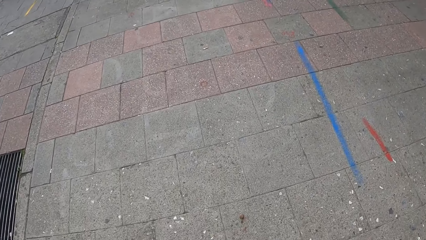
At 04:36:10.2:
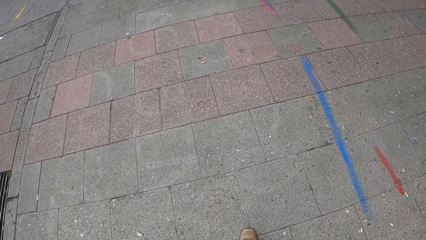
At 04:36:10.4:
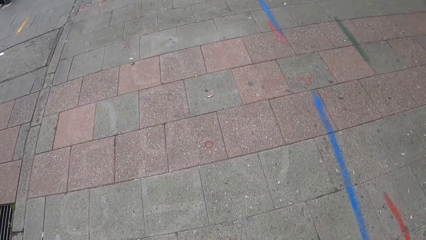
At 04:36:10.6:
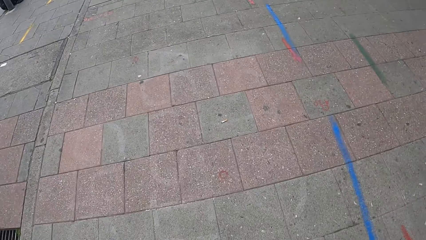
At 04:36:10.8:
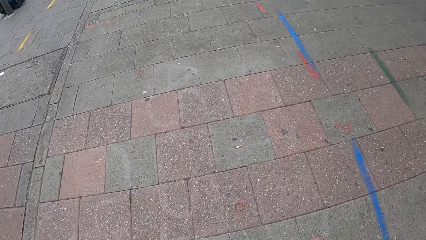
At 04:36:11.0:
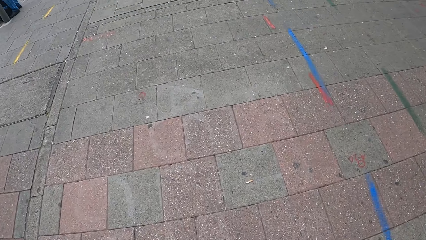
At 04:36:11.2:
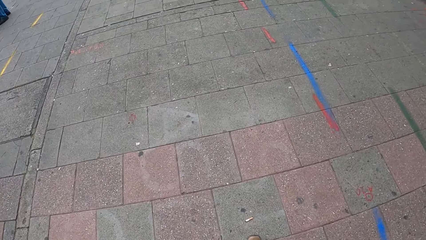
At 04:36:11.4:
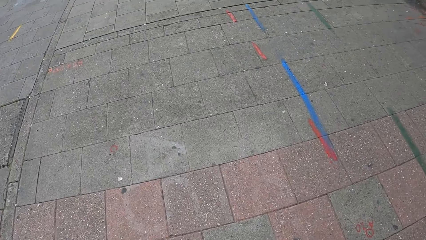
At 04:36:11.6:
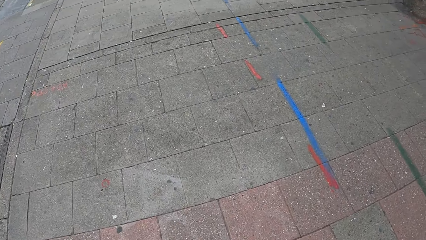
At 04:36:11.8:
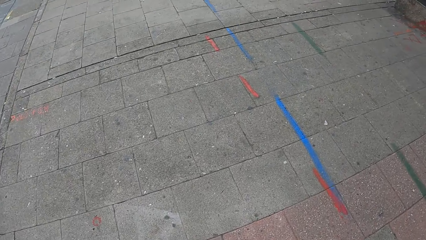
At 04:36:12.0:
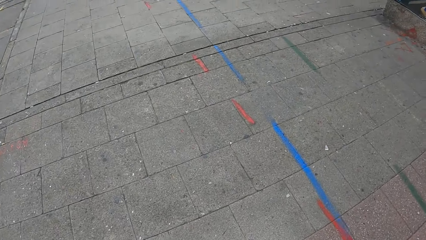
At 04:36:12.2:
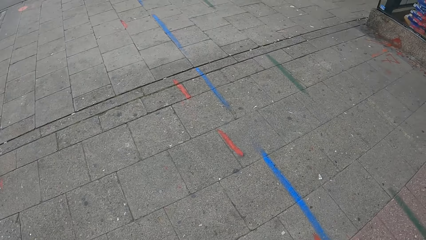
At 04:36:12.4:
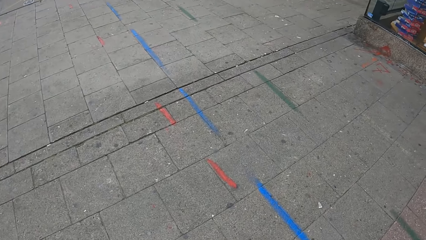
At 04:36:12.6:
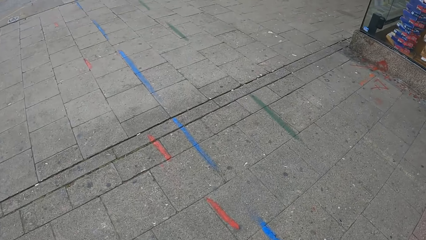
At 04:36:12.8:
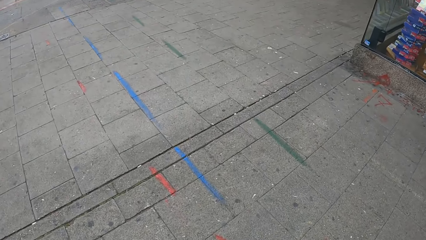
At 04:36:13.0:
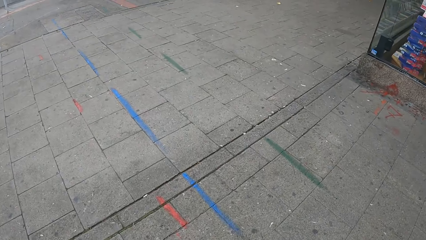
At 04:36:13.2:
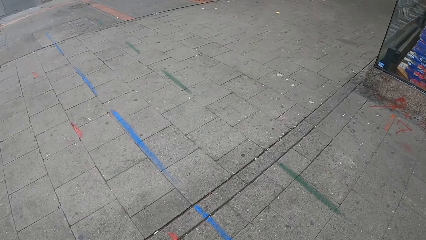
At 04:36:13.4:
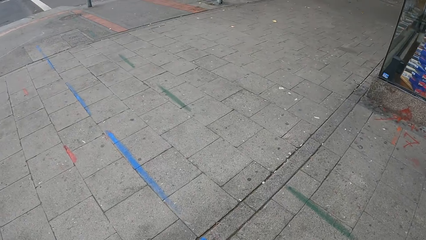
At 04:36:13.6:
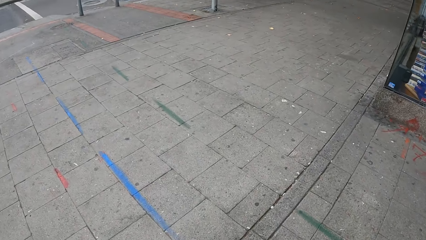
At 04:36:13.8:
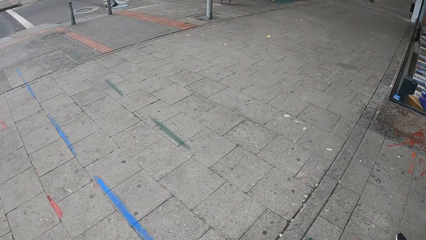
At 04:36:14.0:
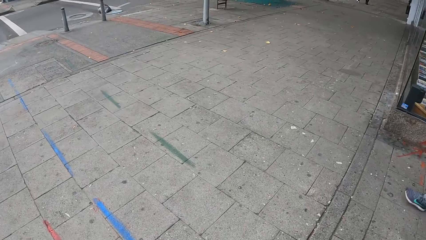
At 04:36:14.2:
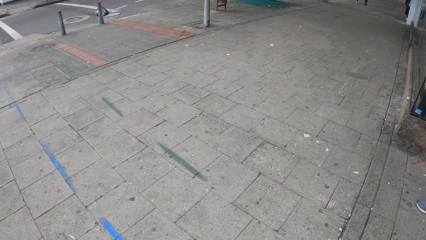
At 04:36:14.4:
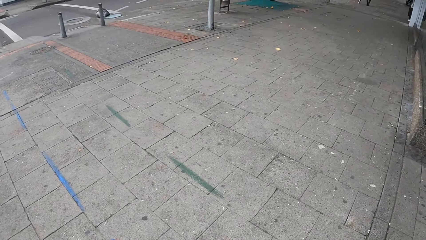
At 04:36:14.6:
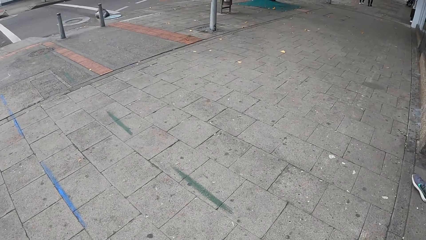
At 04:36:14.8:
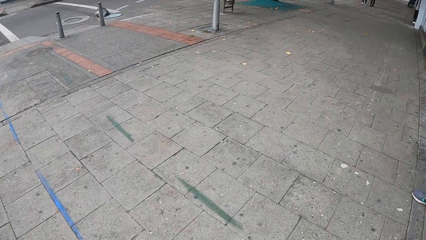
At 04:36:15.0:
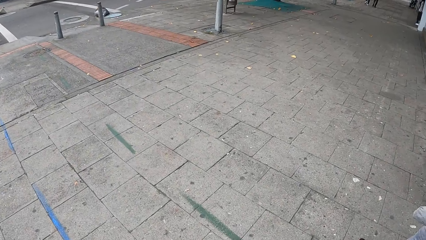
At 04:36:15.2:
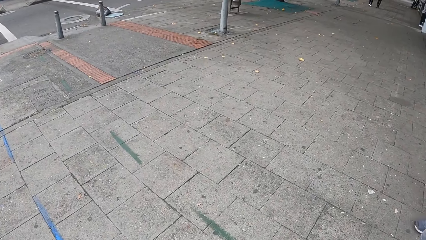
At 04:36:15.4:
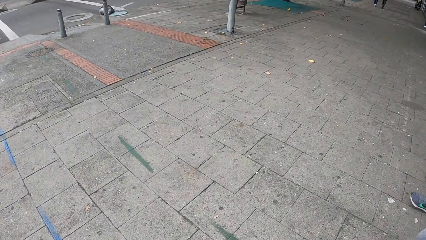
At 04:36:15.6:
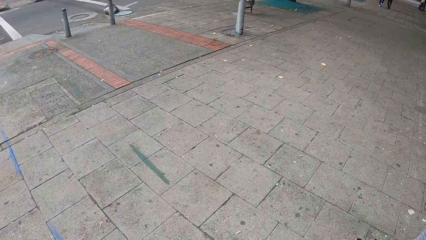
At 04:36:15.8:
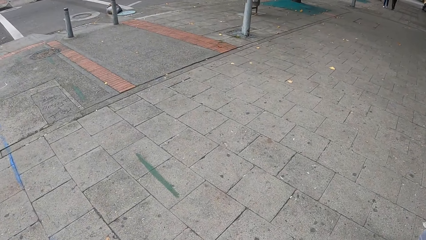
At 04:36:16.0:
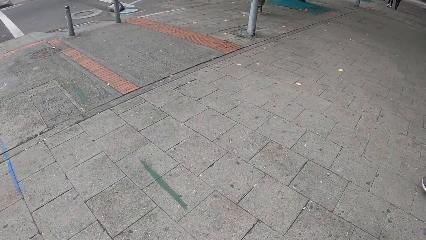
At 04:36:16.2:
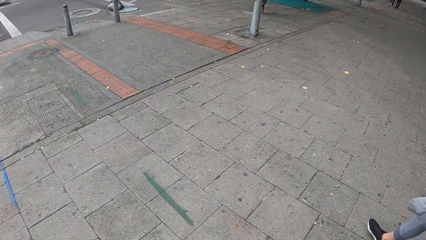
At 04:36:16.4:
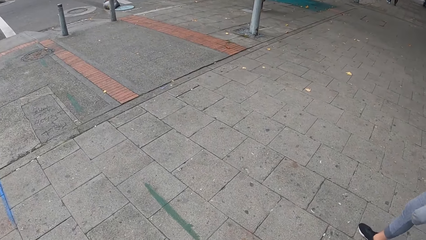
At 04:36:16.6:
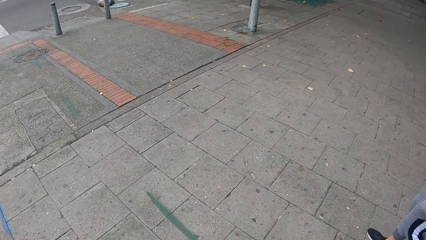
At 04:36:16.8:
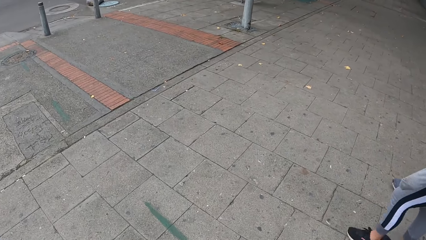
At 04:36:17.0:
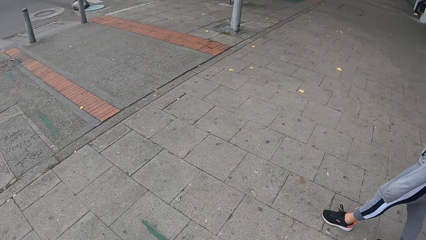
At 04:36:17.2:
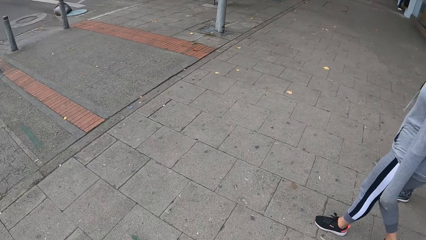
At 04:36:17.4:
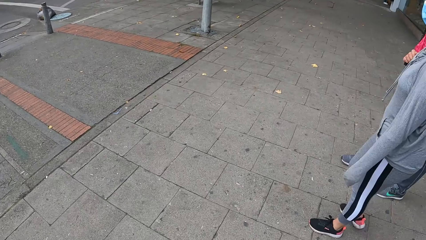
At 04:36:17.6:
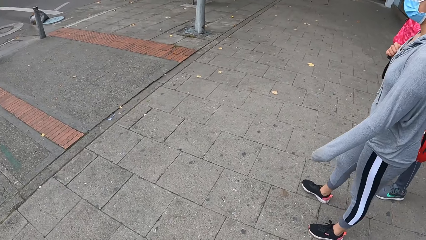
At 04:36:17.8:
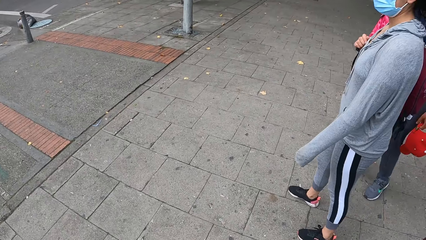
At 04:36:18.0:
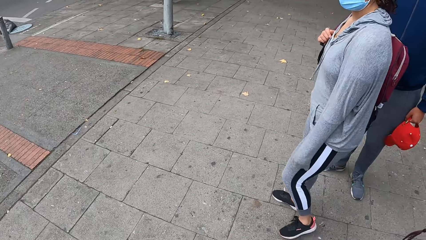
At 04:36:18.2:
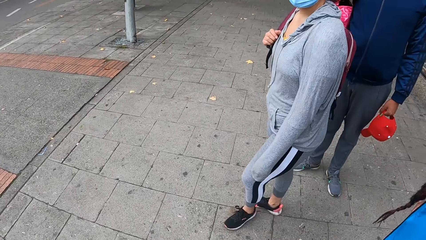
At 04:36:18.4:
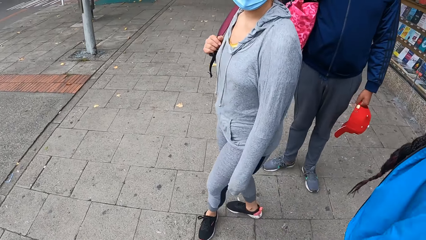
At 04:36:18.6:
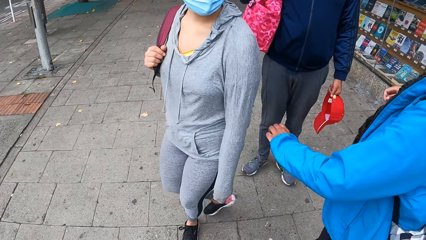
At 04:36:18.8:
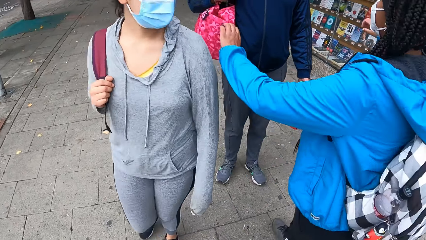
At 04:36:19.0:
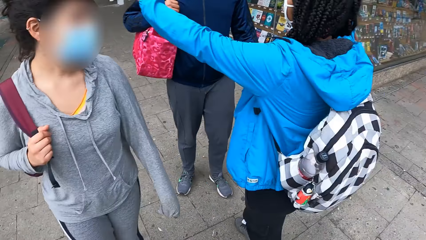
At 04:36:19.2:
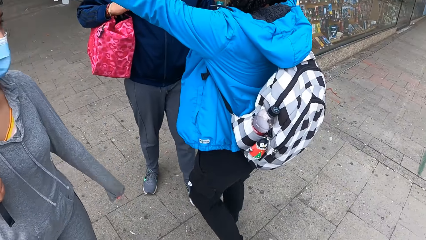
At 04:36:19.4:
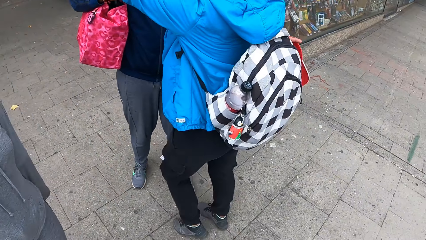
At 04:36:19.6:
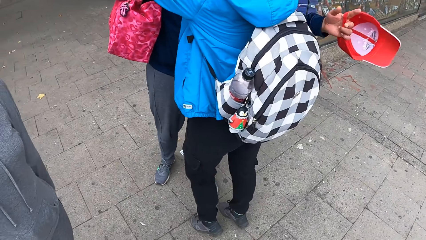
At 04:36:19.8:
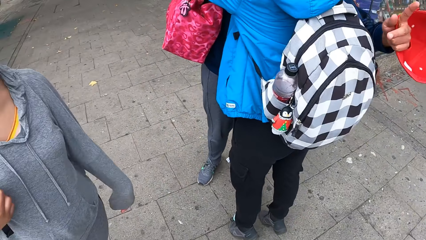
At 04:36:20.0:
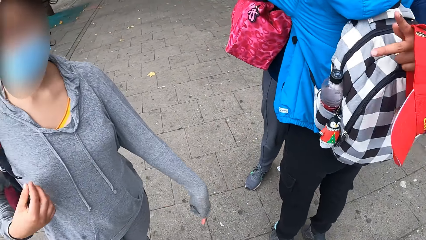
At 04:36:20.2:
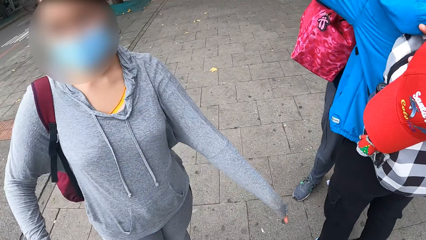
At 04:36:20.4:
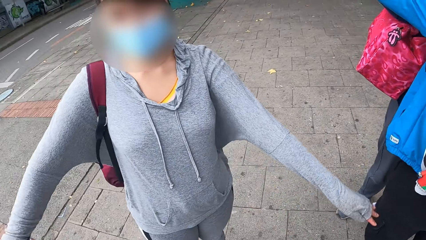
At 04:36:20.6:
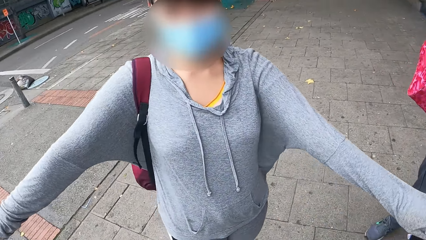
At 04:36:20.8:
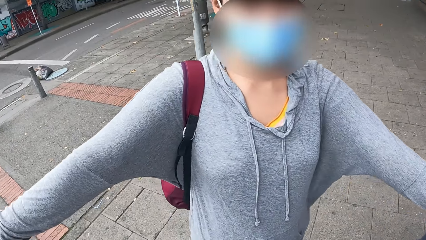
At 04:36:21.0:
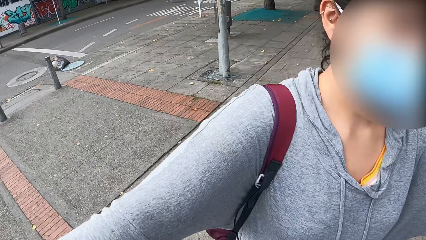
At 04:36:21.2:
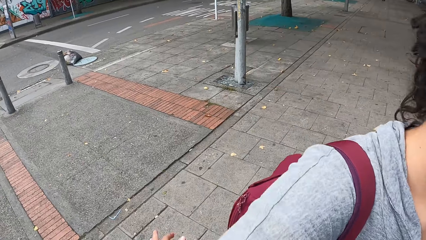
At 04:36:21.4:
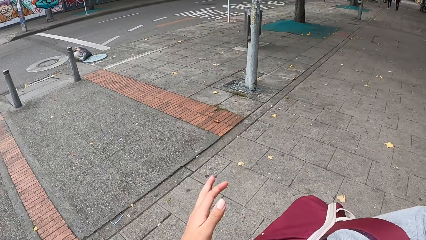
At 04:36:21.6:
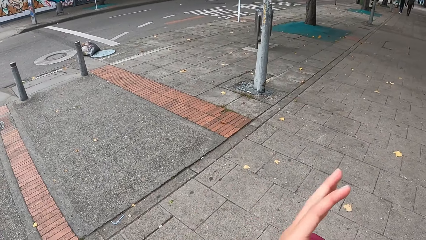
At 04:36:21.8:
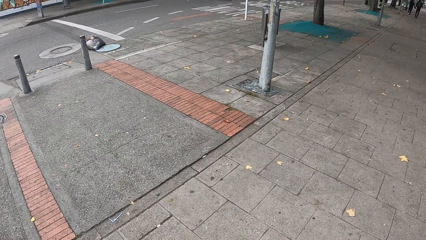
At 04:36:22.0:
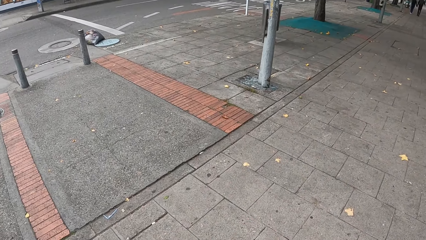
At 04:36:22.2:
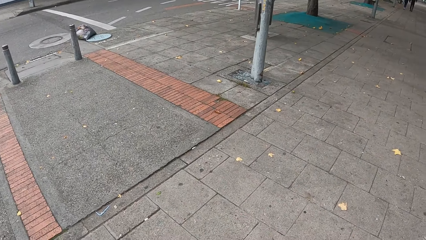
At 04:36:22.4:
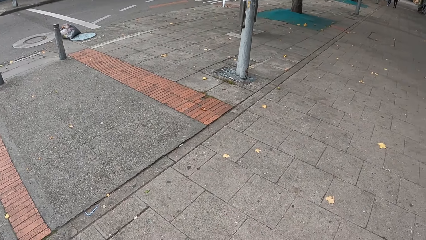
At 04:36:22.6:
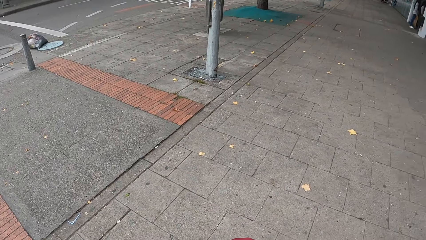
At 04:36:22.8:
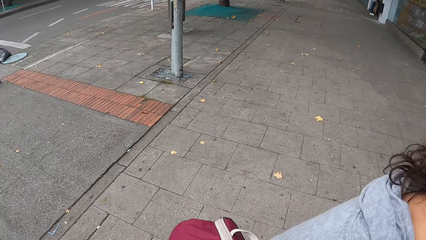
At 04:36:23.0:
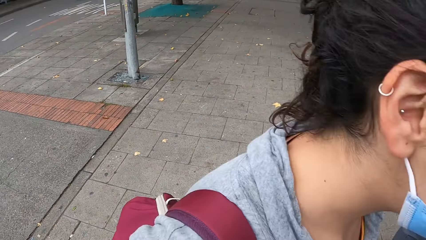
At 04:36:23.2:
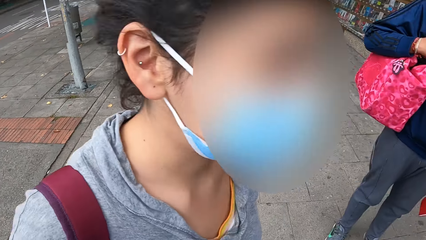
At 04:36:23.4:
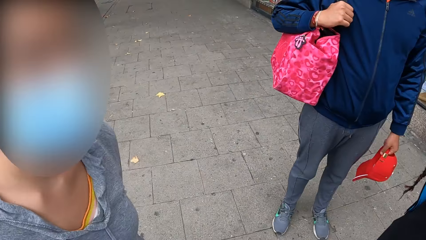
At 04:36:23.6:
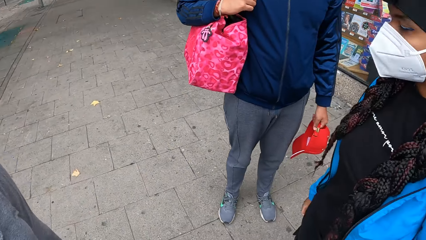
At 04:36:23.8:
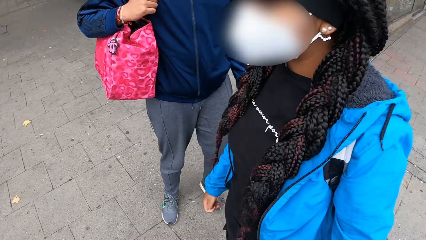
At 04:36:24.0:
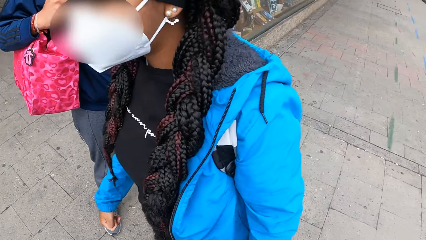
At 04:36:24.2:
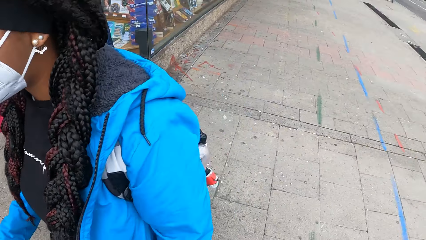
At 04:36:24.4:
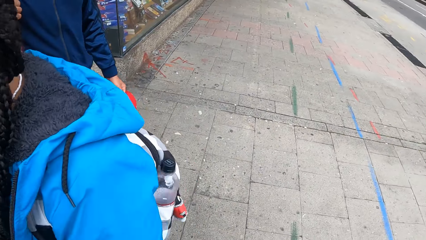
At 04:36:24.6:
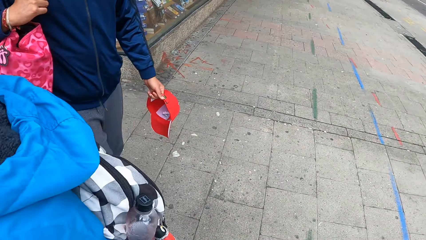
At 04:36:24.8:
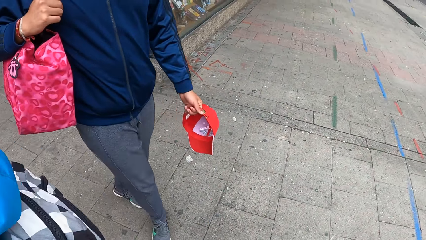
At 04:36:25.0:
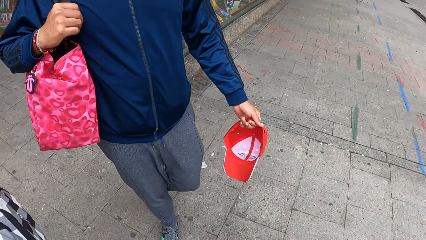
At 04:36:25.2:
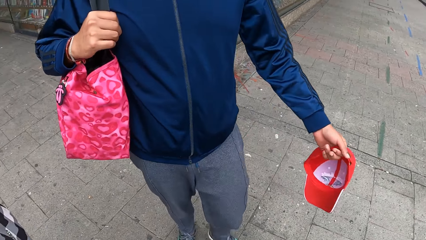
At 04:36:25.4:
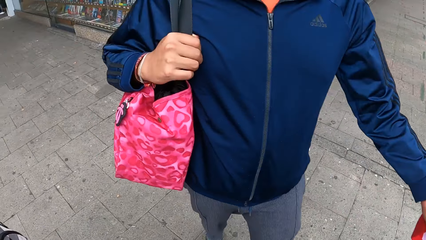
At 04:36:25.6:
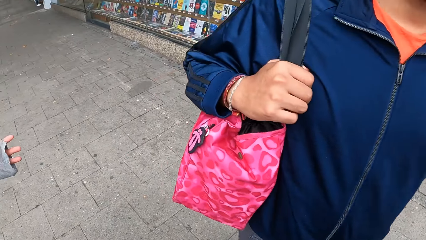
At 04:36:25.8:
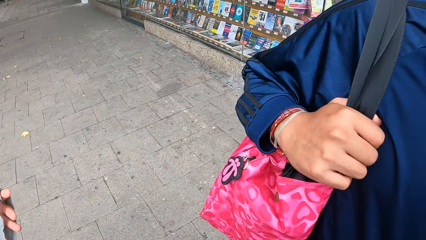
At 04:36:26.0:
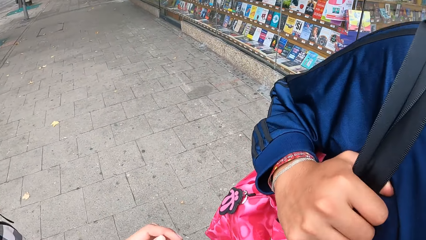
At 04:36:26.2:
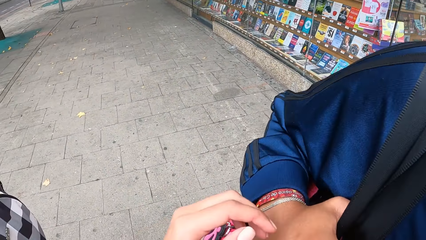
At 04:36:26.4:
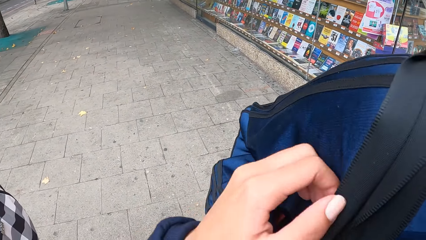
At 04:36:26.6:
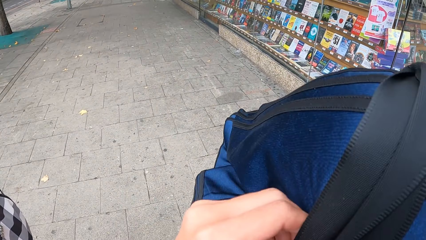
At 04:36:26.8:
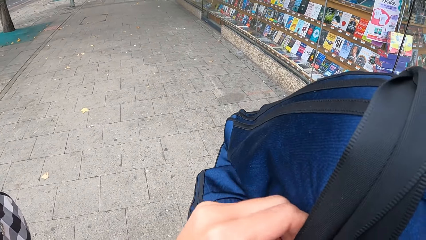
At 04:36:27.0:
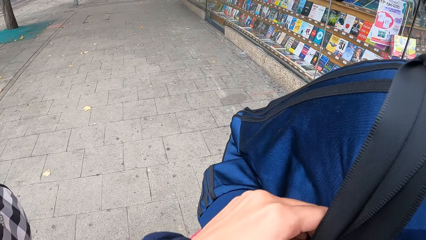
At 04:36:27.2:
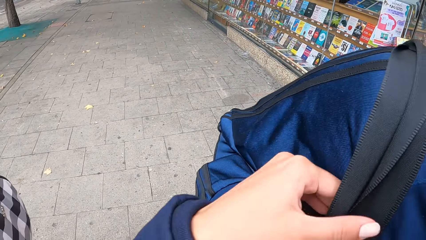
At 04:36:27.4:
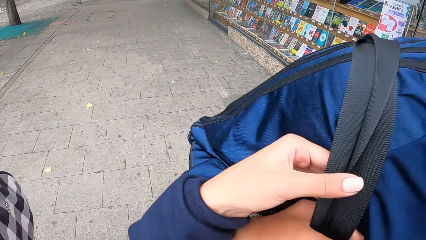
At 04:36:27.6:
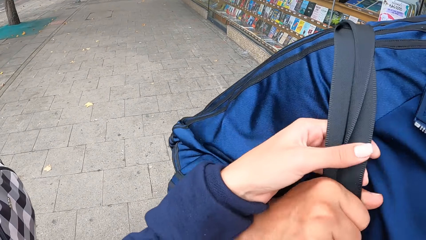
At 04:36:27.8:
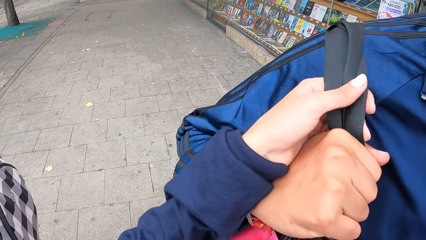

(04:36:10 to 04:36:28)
The woman hugs the man. The camera wearer hugs another woman. They hug the man.
